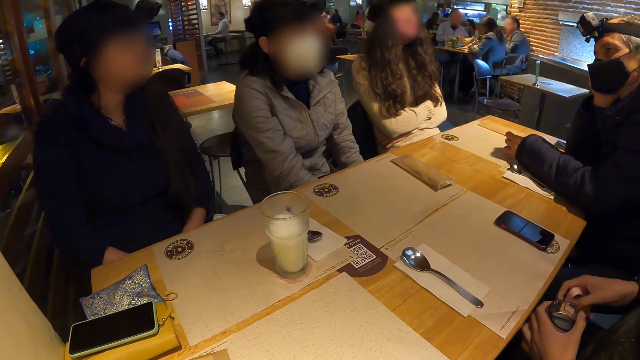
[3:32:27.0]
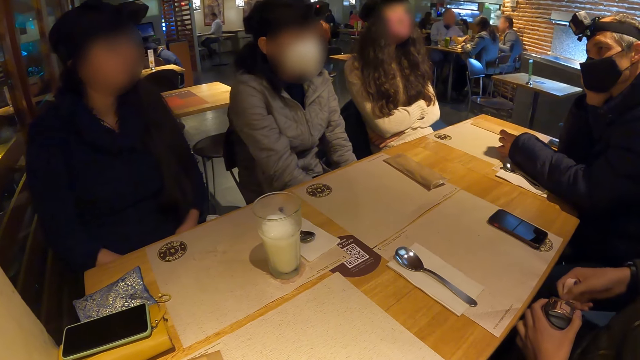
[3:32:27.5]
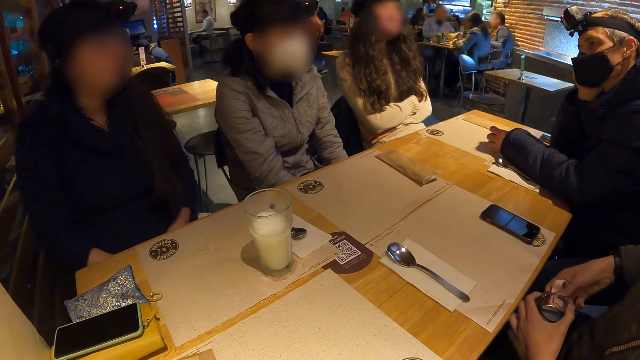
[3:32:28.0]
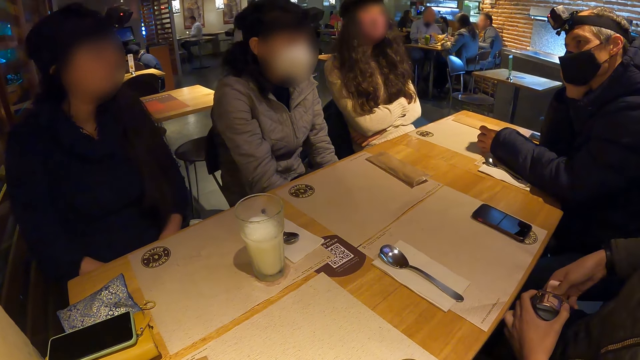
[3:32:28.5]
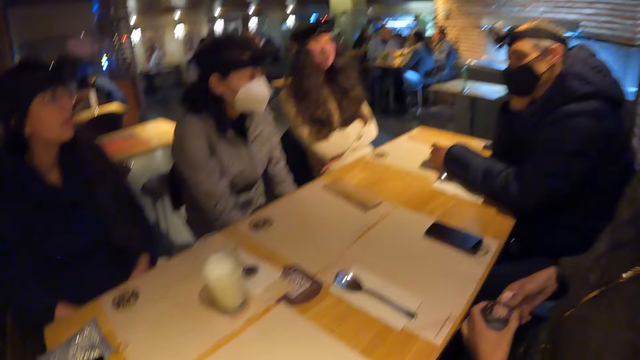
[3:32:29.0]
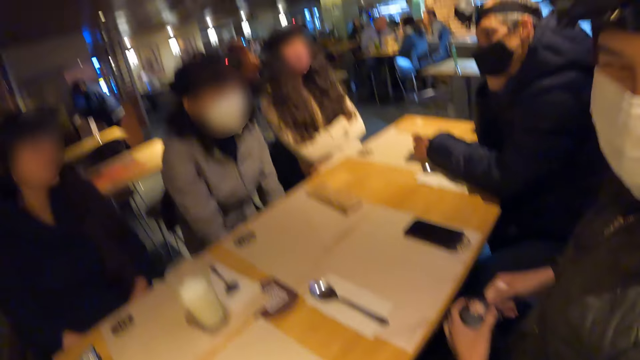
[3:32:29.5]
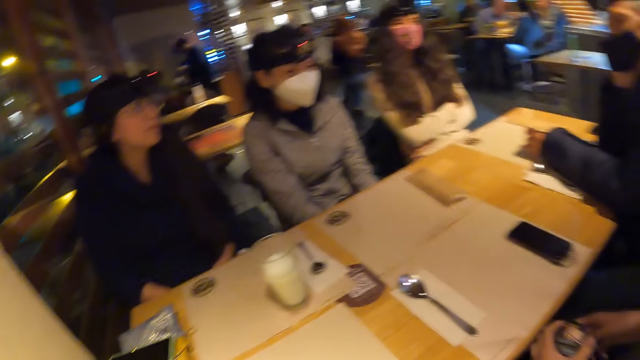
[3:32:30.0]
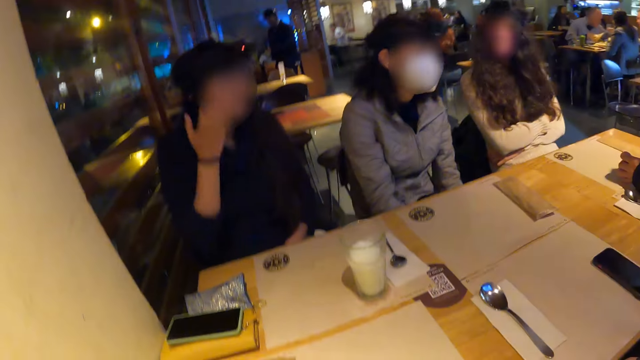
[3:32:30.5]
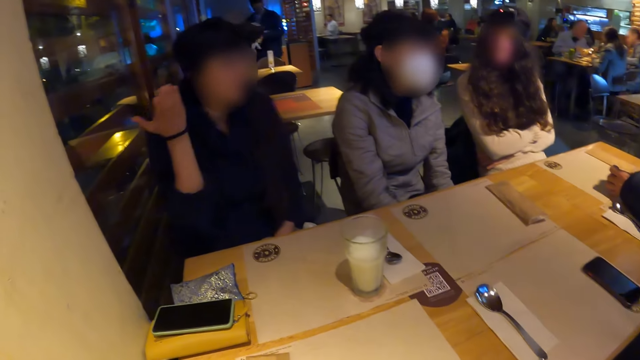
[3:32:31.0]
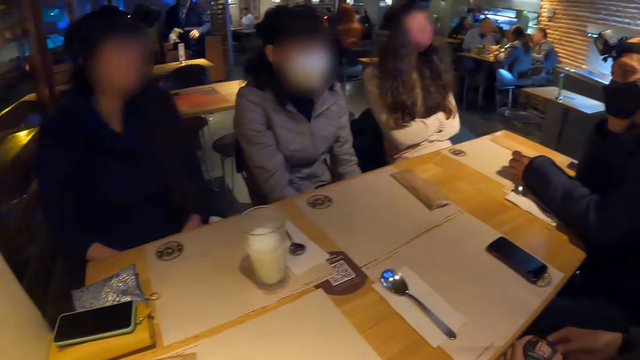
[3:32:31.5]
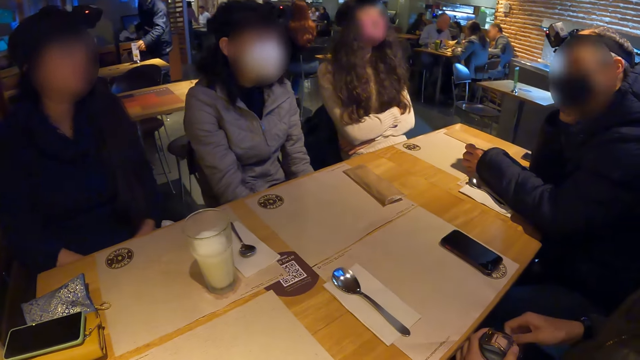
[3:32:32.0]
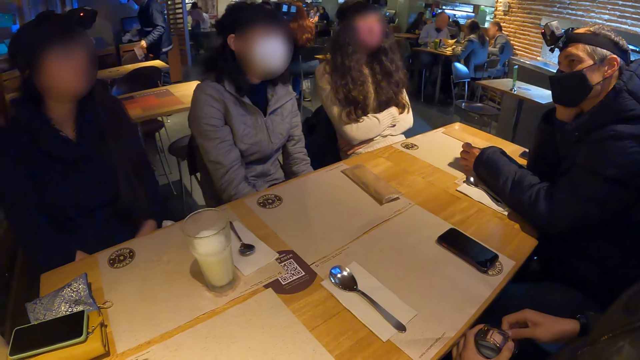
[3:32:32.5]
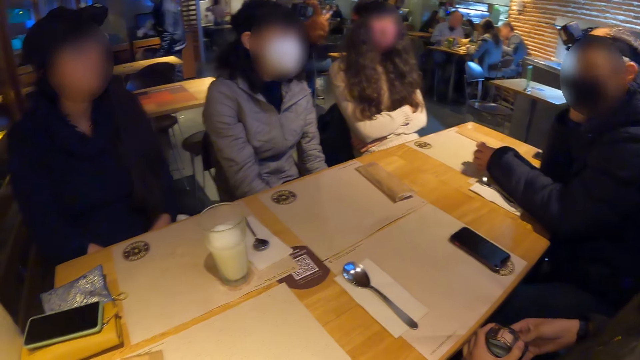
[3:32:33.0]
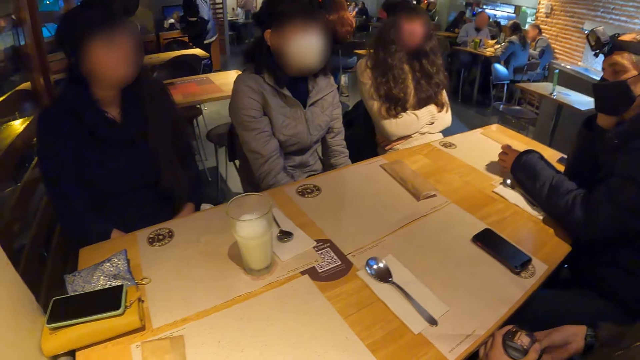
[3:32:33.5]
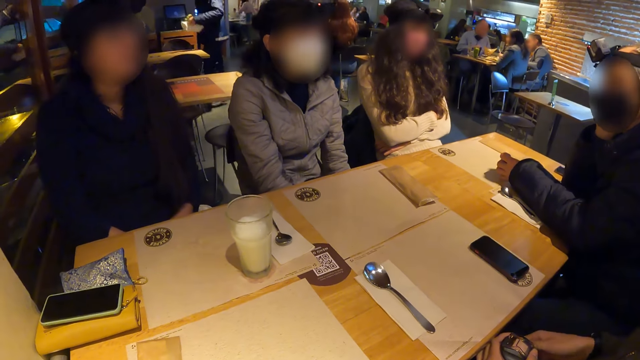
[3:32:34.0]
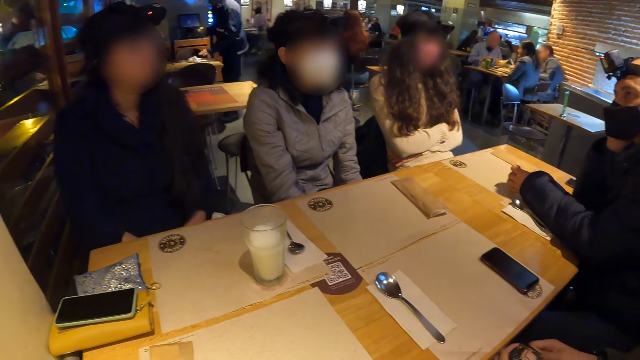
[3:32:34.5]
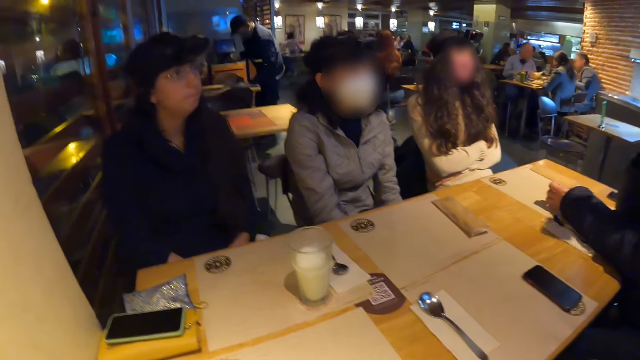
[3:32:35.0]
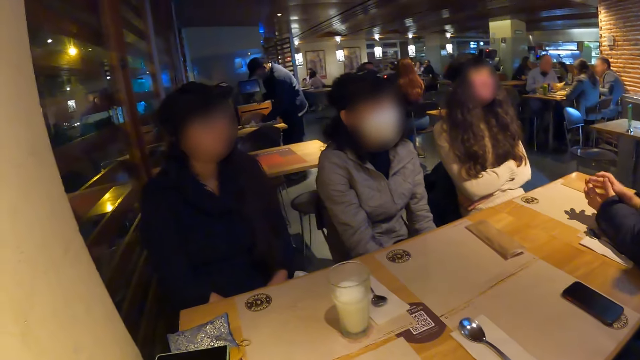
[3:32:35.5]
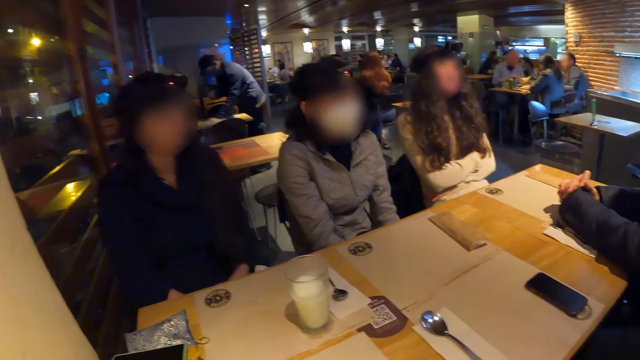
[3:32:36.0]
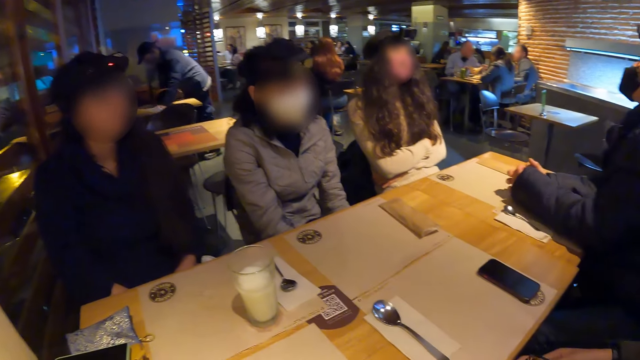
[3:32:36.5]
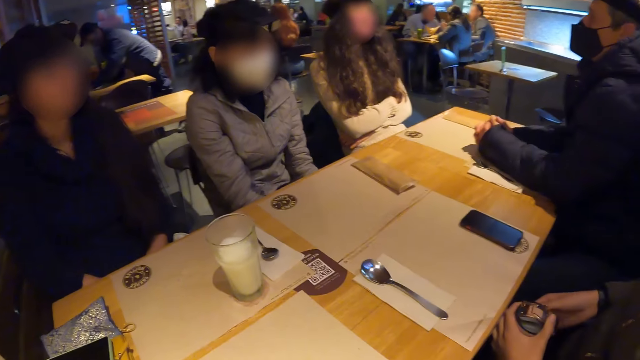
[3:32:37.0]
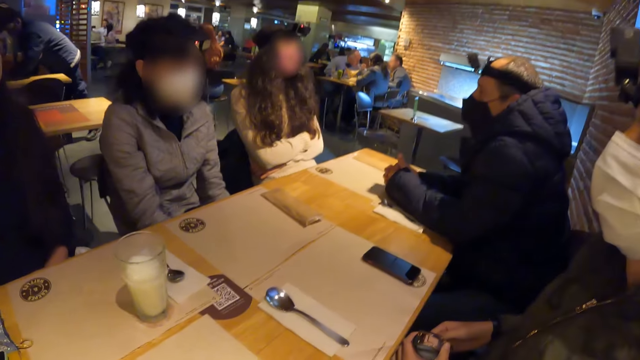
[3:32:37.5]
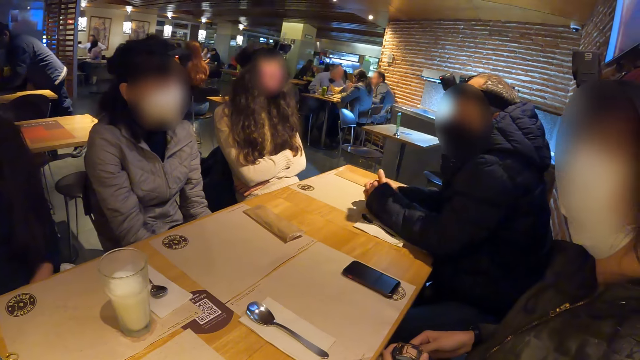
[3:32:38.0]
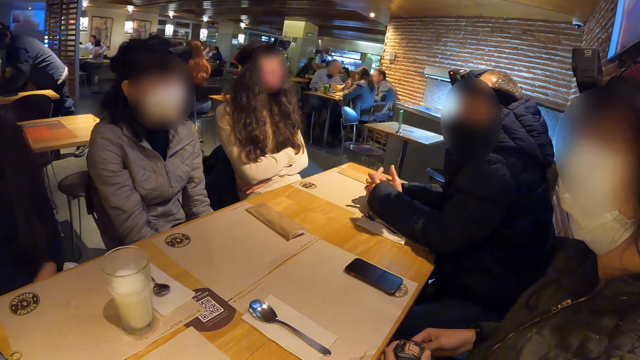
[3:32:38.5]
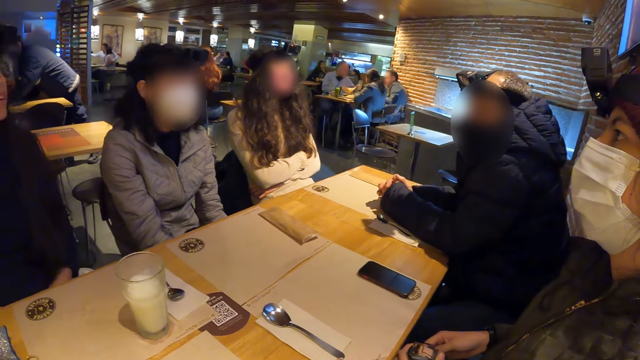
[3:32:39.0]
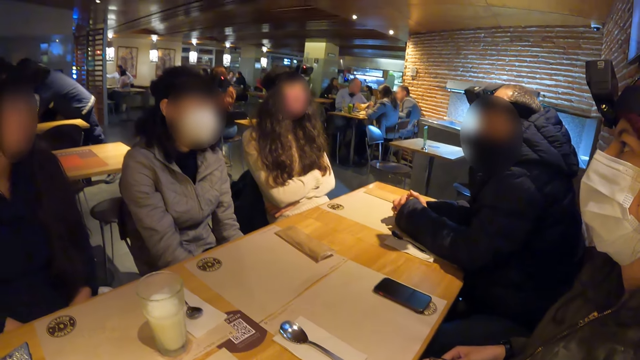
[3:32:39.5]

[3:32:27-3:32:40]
A woman interacts with a man. Another woman interacts with the camera wearer. The camera wearer looks around the restaurant. The man folds both hands on the table. The other woman touches the water bottle with both hands.

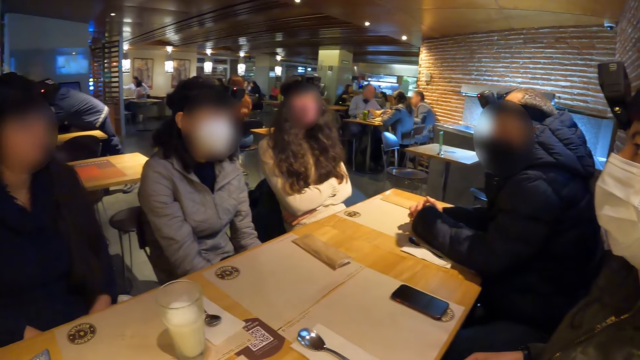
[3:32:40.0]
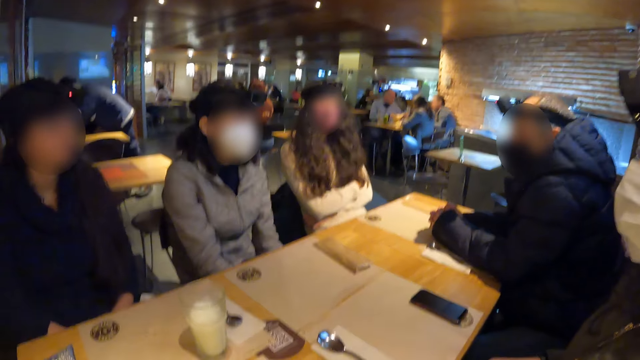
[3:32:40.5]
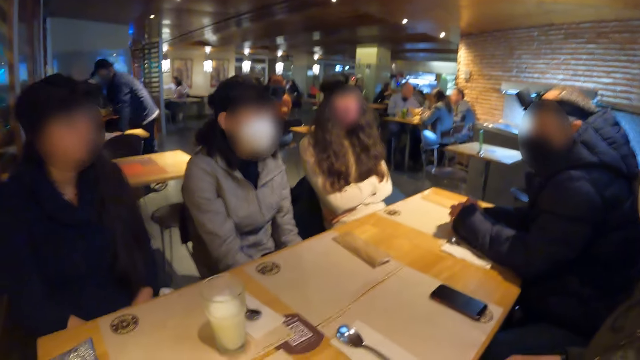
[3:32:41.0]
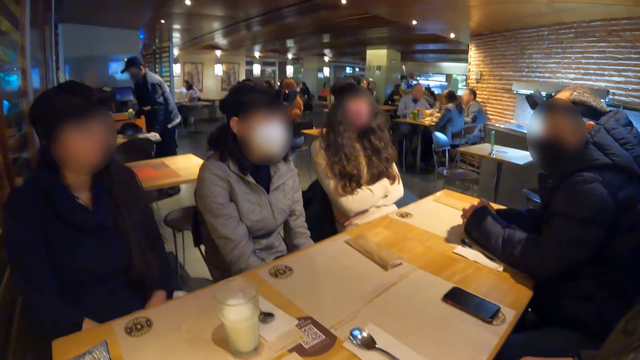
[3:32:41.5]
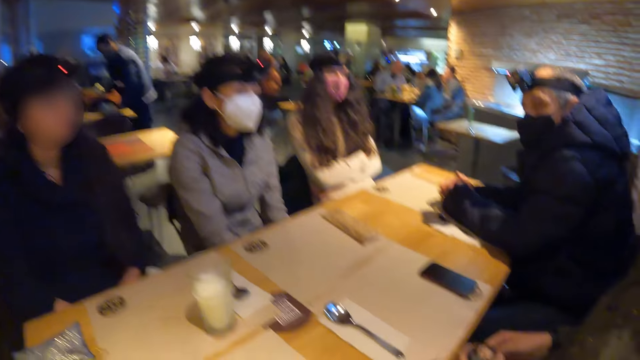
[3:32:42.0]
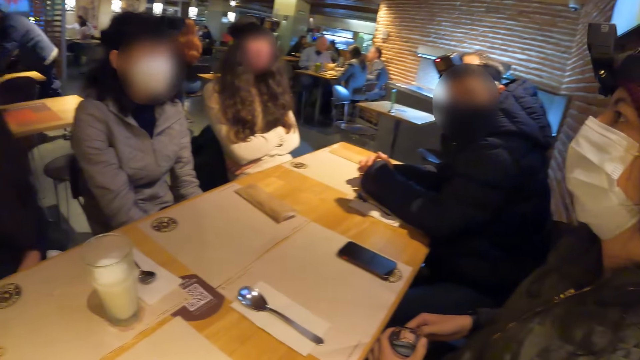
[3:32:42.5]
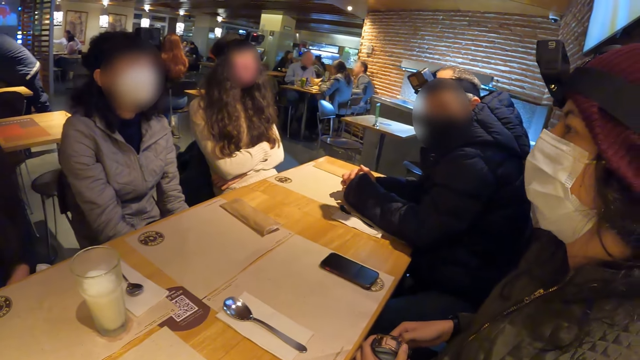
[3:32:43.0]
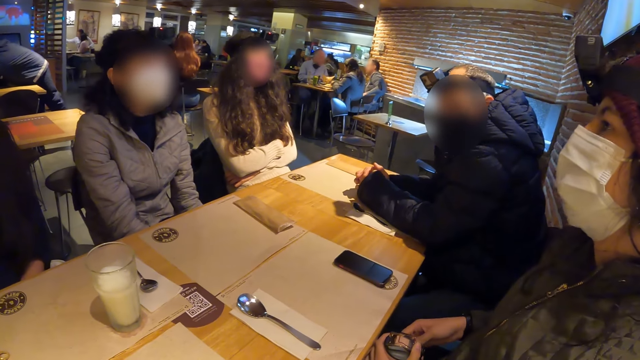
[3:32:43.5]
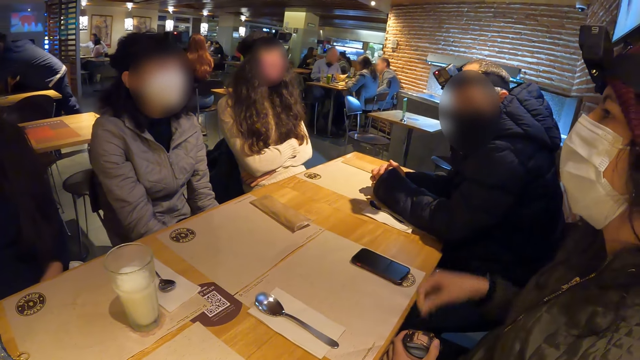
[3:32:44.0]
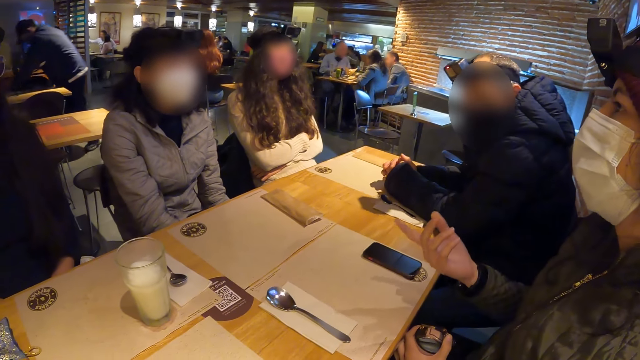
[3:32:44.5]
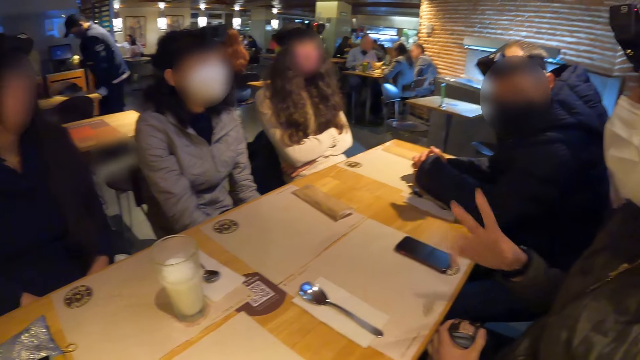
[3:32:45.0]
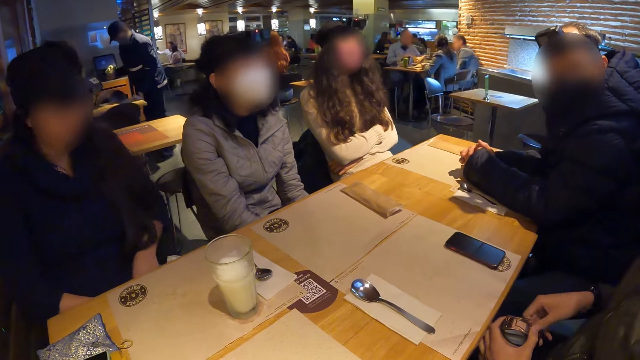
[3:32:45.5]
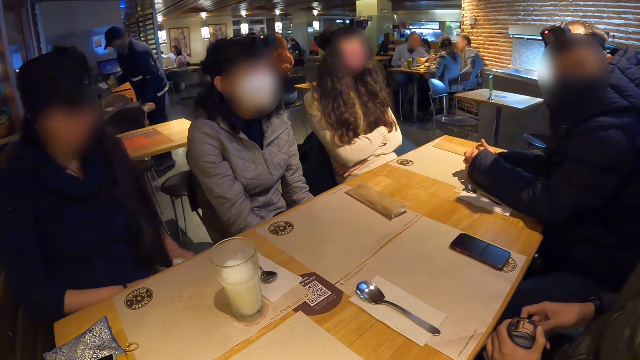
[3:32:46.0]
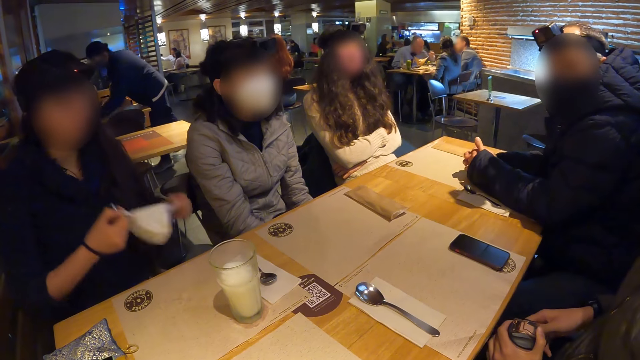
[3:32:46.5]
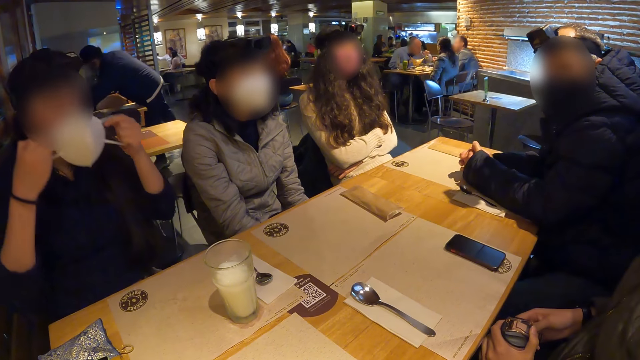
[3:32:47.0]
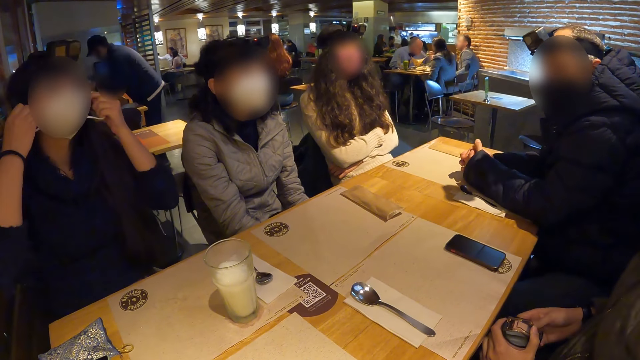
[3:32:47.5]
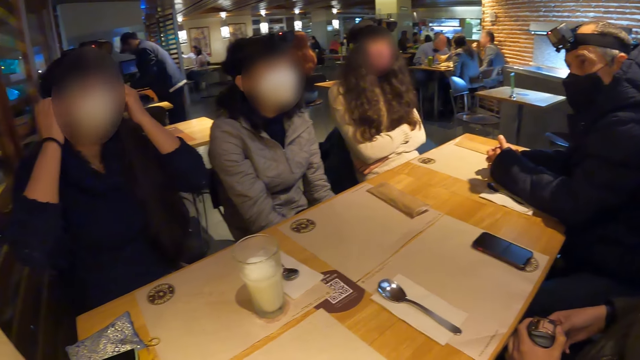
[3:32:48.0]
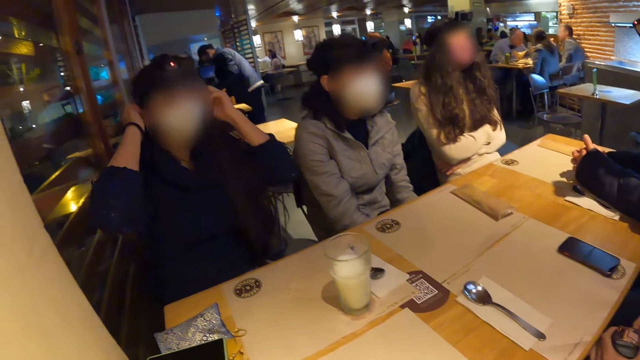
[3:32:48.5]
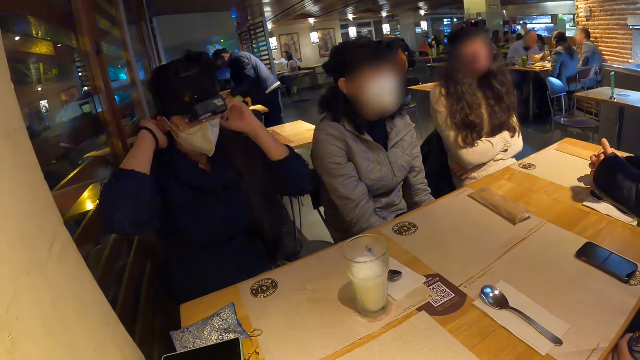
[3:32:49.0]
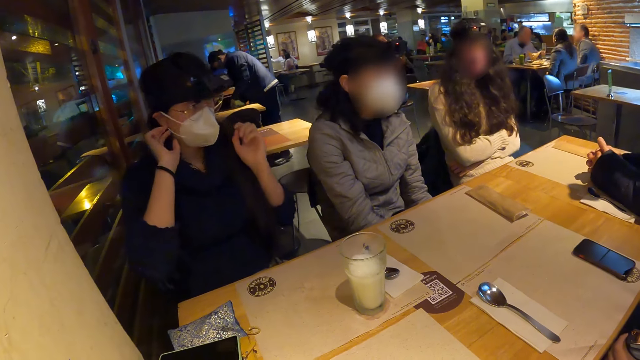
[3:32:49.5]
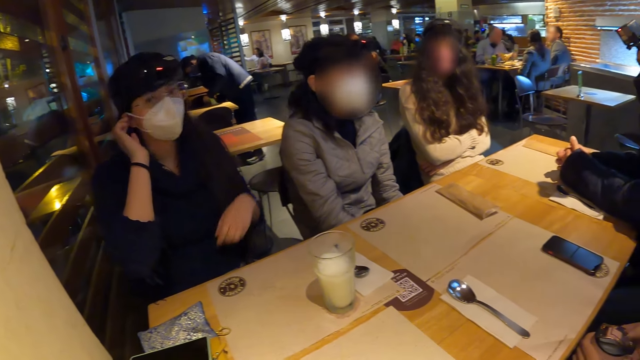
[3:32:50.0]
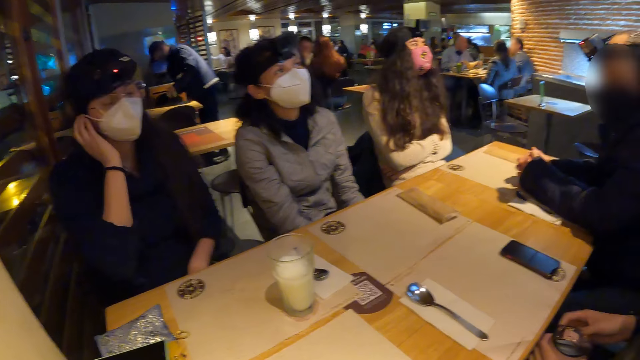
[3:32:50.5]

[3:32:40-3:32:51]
A woman interacts with another woman. A lady converses with the crowd. The first woman touches the water bottle with both hands. The other woman picks up a face mask from her lap with both hands and wears the face mask on her face with both hands.
